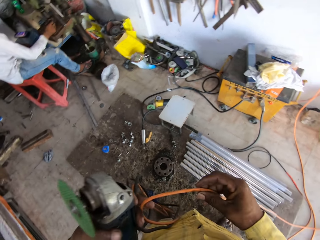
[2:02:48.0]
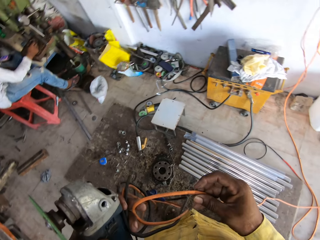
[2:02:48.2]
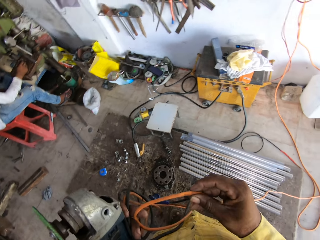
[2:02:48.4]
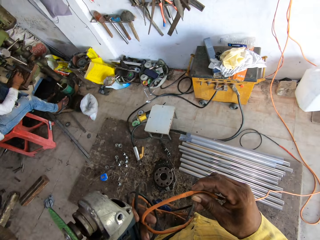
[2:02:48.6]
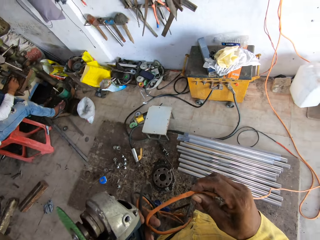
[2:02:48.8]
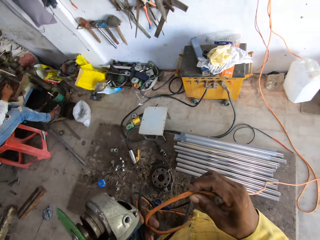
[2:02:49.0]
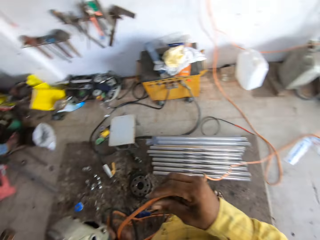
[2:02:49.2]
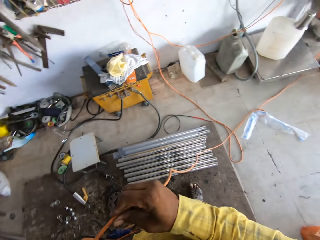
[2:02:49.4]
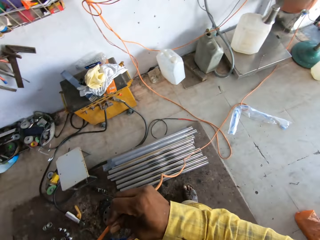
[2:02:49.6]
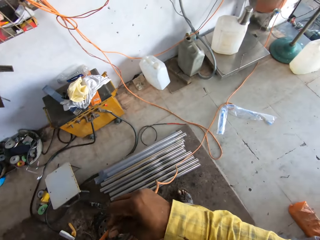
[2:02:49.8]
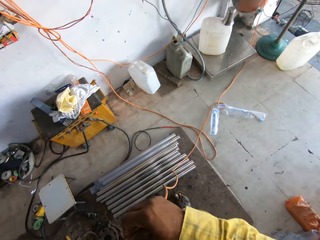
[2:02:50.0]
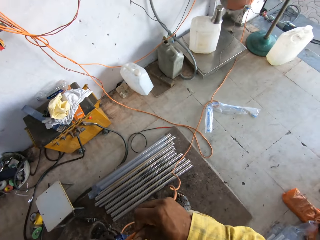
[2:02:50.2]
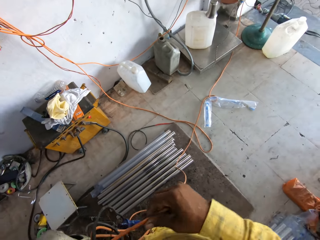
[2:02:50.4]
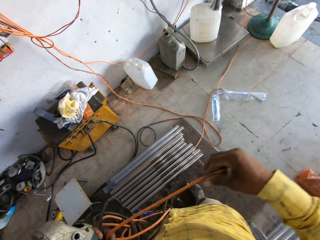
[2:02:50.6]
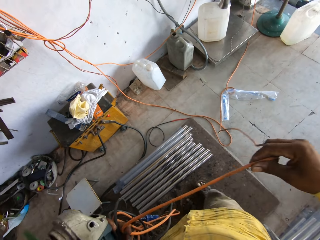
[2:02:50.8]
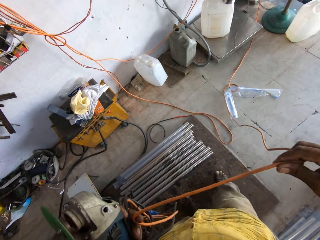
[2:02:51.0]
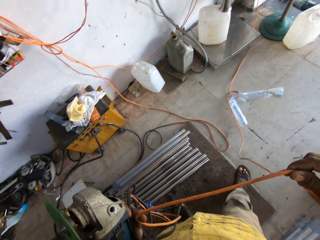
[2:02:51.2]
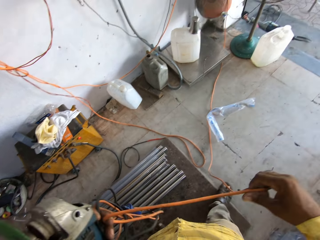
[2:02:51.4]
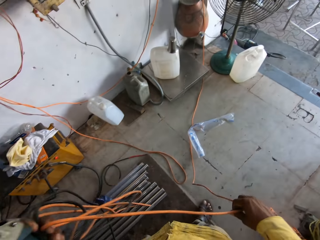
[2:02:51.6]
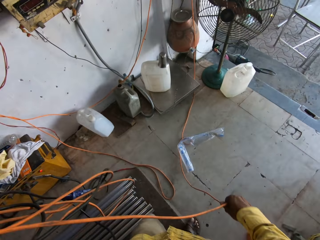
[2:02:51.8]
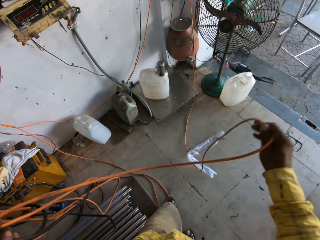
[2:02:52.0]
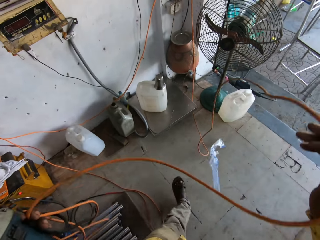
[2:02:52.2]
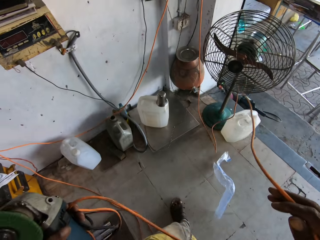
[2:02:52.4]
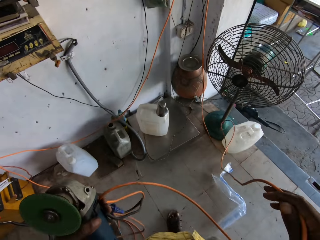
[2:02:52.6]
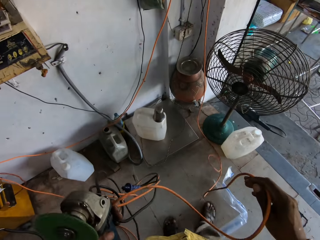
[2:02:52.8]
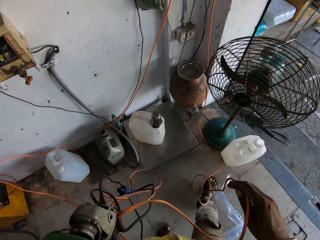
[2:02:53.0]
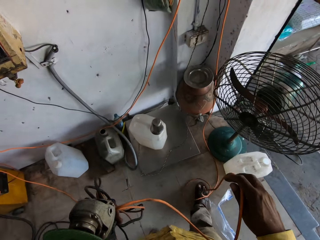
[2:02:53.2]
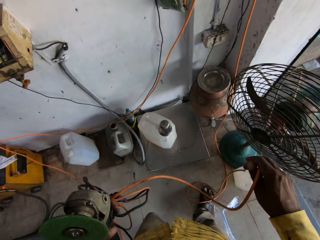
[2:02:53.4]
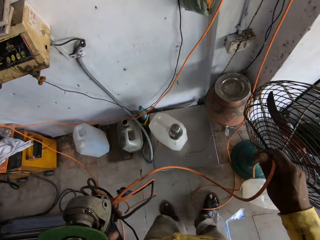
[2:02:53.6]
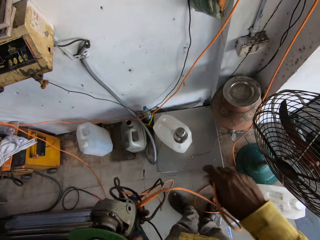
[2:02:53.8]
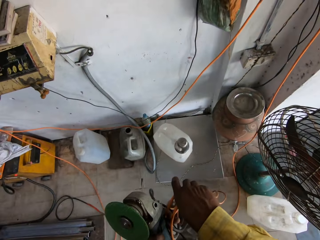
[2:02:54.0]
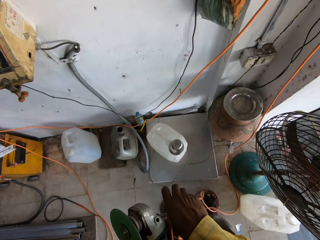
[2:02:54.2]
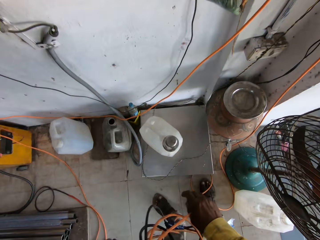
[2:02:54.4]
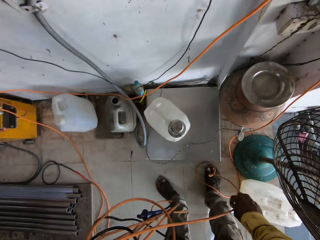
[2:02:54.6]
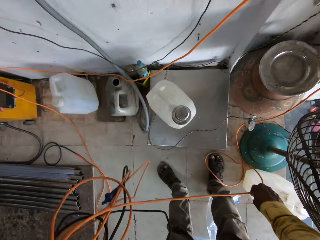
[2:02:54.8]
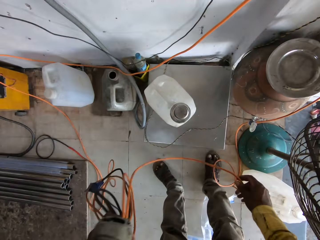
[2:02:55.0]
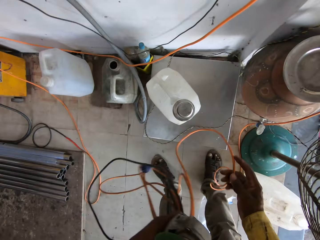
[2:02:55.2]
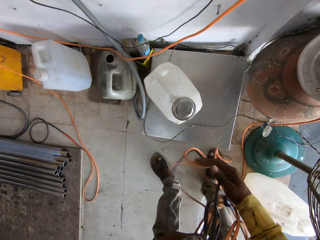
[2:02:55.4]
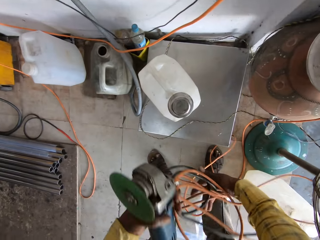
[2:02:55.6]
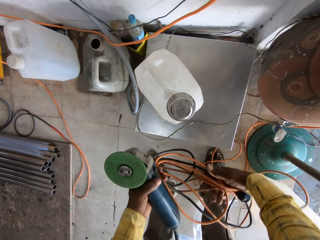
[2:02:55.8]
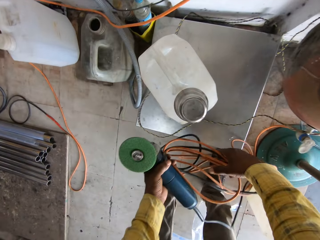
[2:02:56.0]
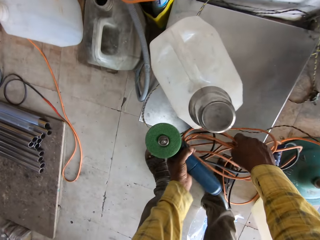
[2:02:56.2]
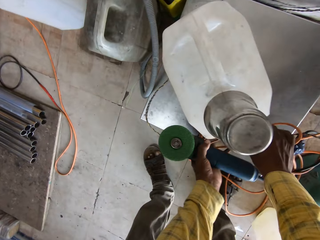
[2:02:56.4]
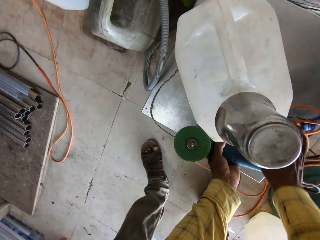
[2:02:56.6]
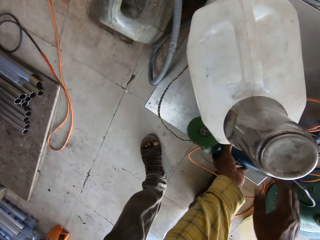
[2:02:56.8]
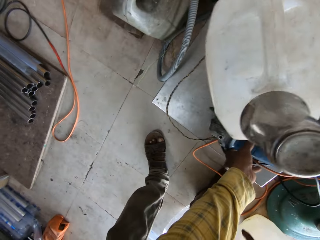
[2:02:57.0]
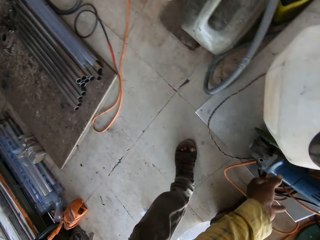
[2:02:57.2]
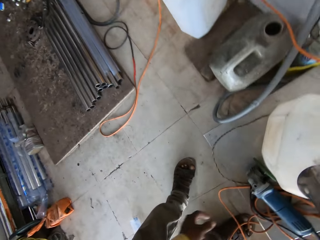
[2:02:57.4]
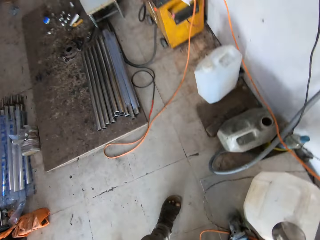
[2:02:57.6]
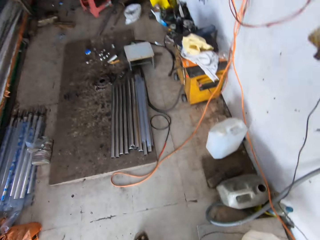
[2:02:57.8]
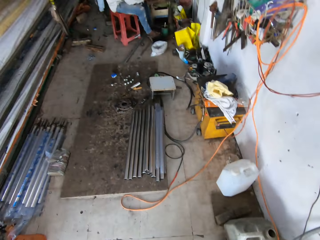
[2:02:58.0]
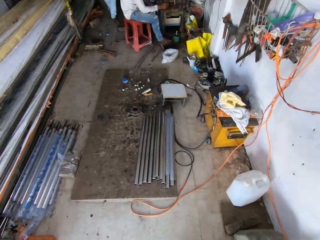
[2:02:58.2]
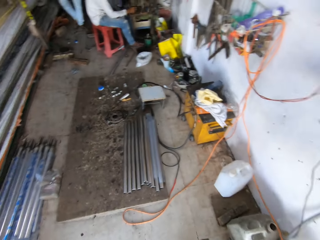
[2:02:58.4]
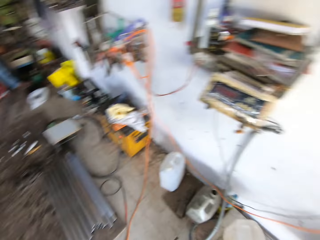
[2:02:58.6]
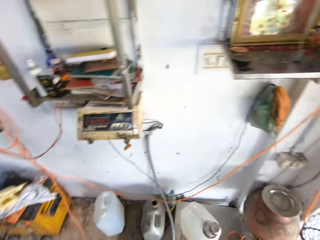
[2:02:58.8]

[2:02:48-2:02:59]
The camera wearer walks around the welding workshop room. He folds the angle hand grinder cable to his left hand. He places the angle hand grinder on something.

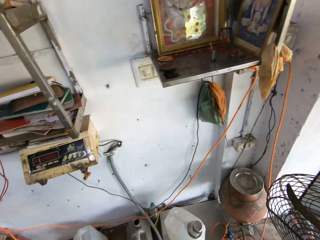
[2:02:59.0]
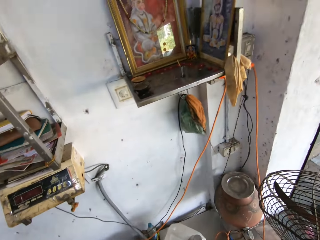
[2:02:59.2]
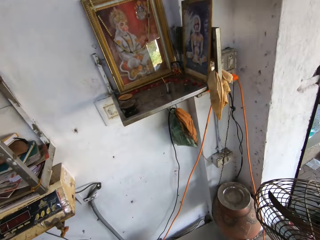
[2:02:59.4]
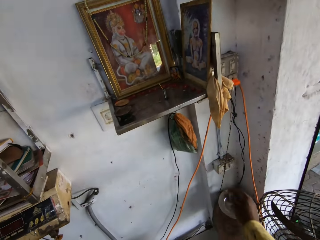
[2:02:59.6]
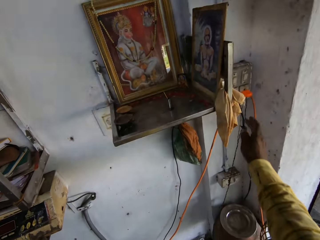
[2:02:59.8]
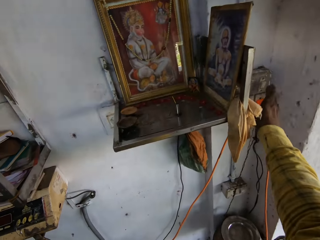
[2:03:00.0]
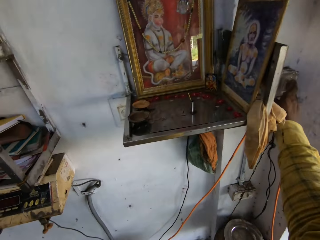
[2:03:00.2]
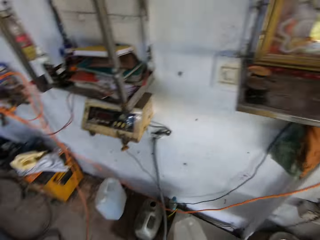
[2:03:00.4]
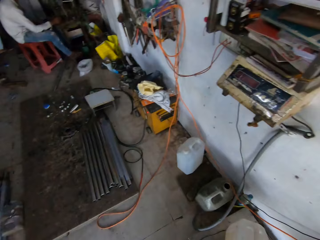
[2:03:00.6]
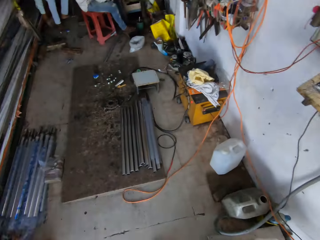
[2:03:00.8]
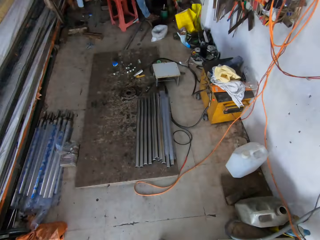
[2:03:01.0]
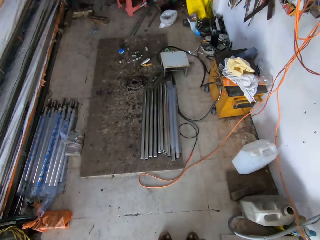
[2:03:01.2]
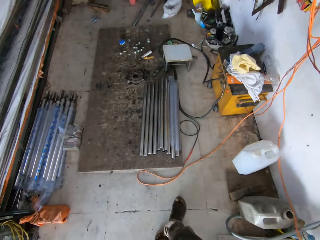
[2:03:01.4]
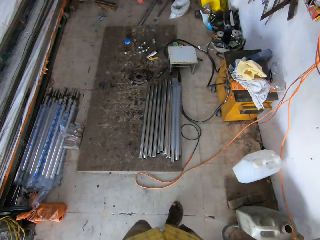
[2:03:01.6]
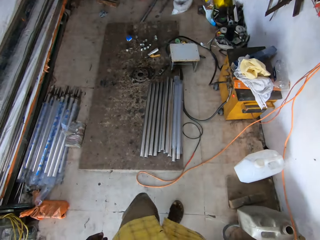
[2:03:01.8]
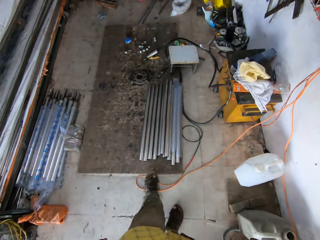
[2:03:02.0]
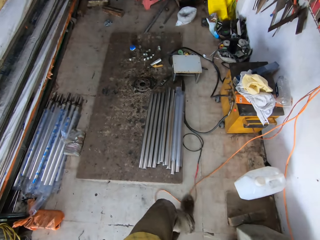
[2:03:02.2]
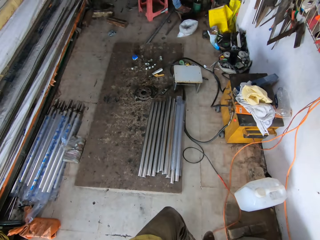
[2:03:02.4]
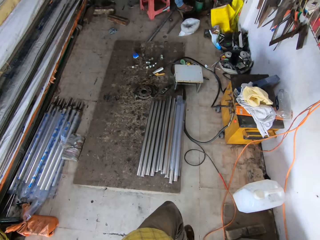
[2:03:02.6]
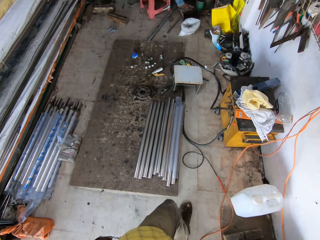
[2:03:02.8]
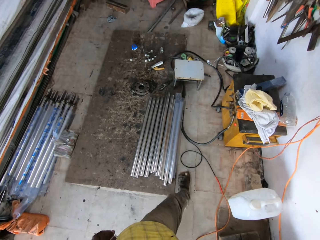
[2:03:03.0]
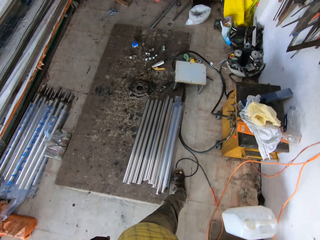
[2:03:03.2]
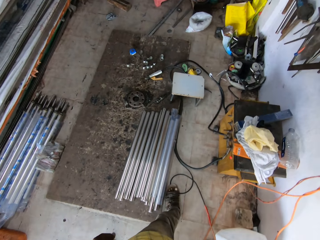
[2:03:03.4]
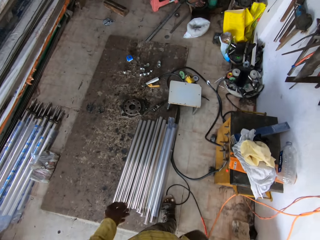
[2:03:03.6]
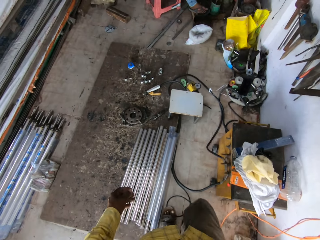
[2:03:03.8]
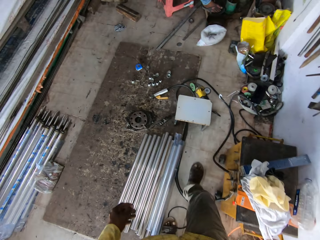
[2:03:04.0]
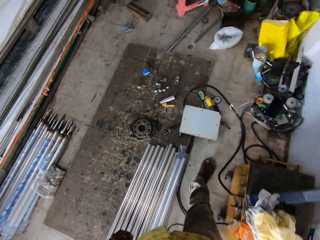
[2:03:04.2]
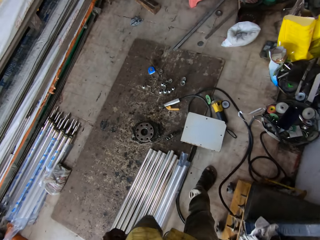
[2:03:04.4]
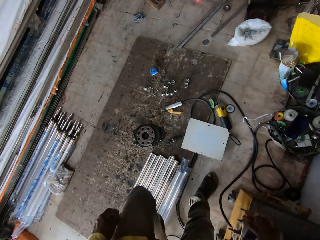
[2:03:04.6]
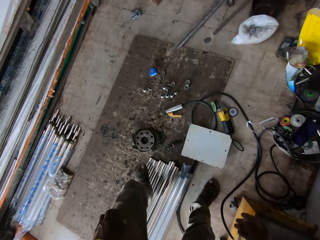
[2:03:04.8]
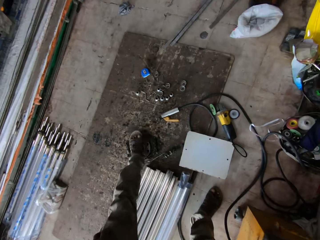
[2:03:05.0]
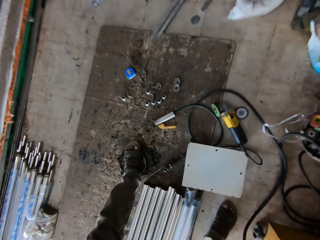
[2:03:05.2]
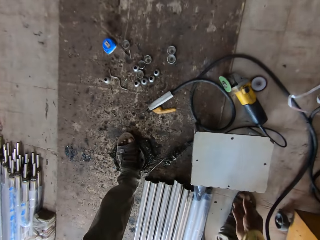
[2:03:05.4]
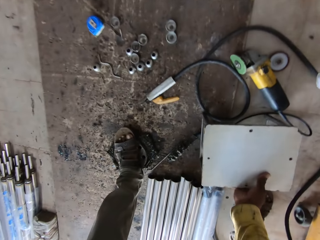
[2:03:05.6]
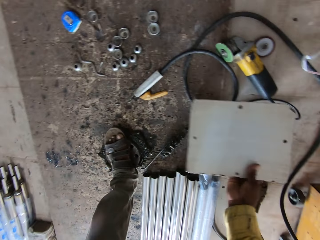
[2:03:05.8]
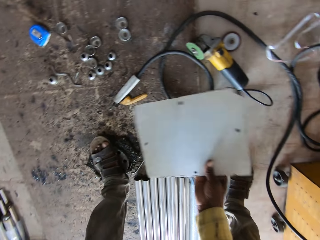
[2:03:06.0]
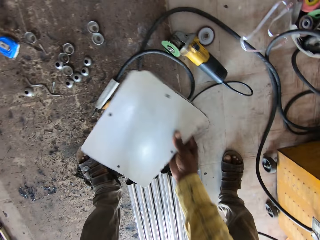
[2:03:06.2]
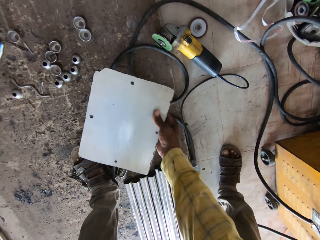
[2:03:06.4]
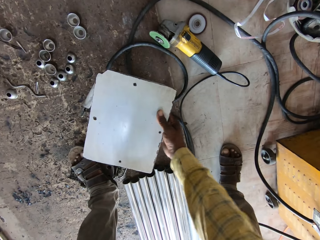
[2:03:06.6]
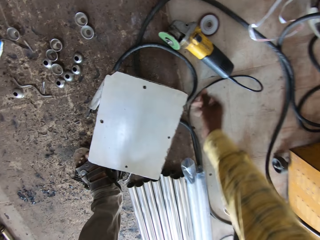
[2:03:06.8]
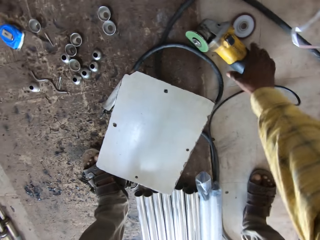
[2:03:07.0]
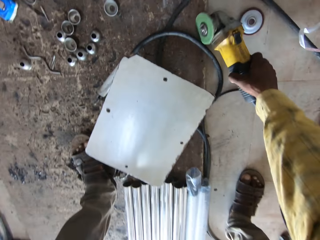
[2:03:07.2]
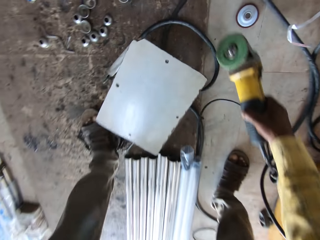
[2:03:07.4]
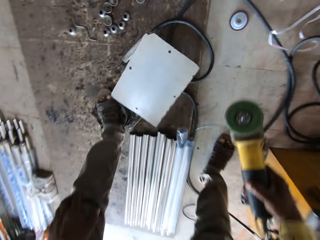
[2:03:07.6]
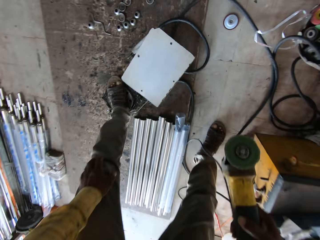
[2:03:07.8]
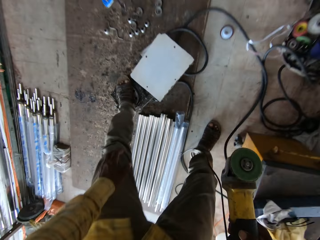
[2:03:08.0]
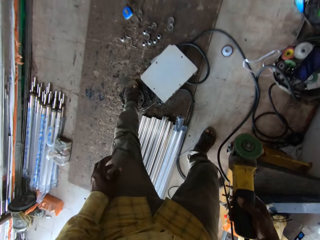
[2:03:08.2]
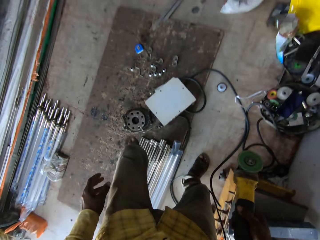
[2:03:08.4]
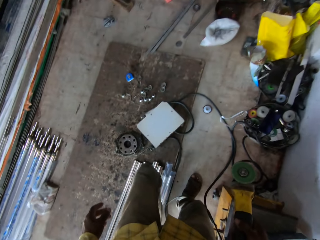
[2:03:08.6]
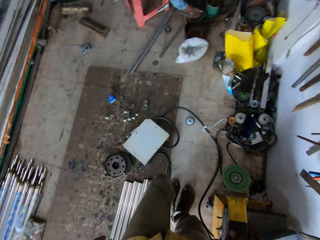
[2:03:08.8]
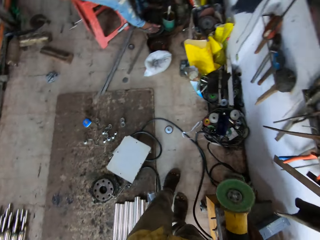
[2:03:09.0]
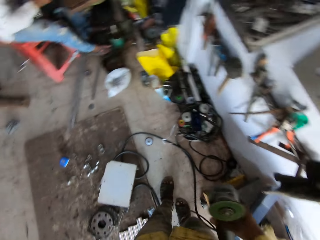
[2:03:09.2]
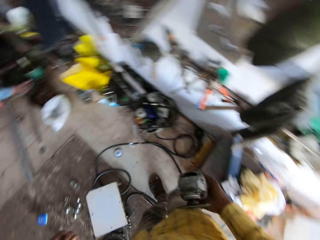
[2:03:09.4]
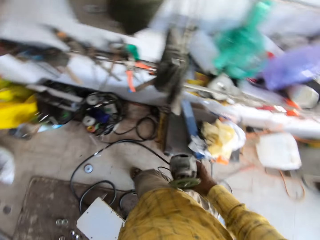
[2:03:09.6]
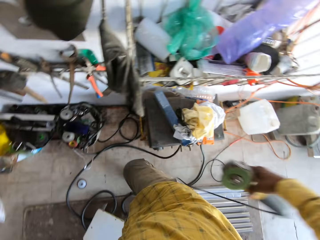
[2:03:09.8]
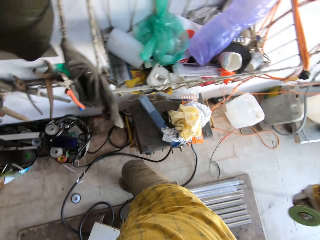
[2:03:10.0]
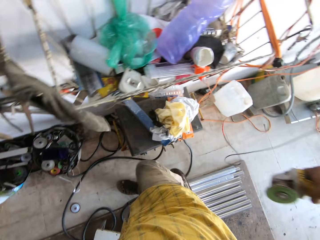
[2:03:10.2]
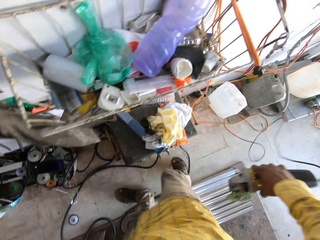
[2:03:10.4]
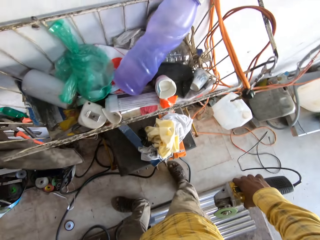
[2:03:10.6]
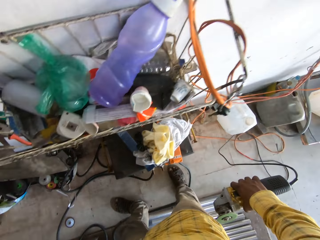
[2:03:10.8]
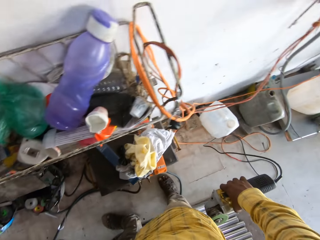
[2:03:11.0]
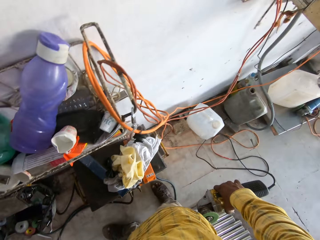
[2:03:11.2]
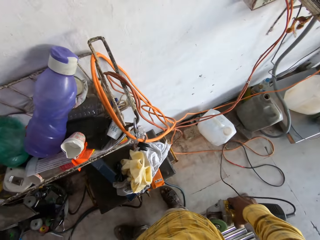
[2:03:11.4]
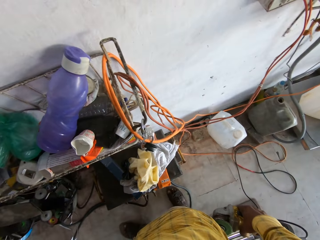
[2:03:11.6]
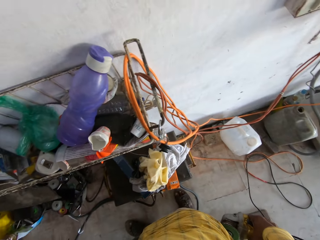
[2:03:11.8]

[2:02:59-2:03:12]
The camera wearer presses the power switch with the right hand. They pick up something. They walk around the welding workshop room. They adjust the angle hand grinder cable with the left leg. They pick up a chair with the right hand. They move the stool. They place the chair on a working board with the right hand. They pick up the angle hand grinder on the floor with the right hand. They adjust the angle hand grinder cable on the floor with the right hand.
